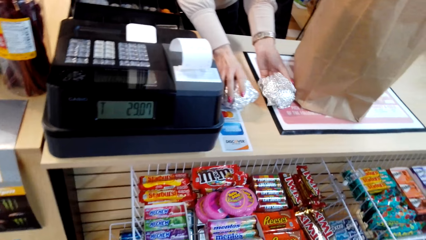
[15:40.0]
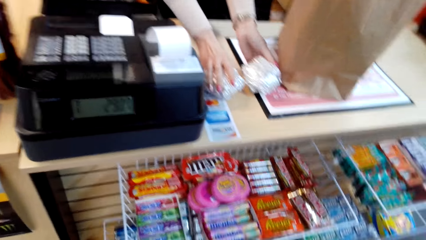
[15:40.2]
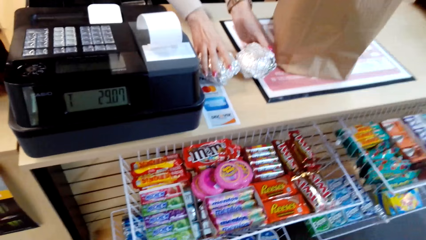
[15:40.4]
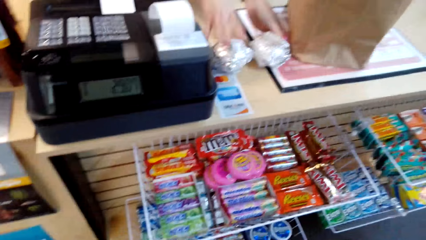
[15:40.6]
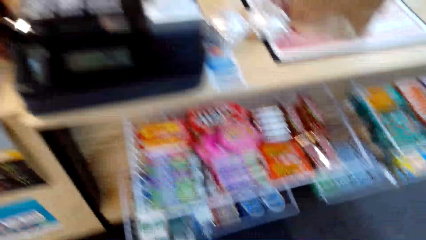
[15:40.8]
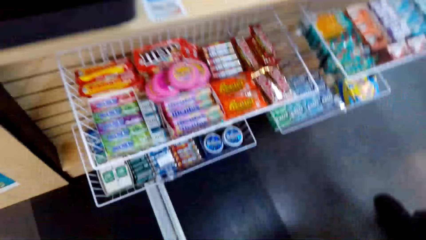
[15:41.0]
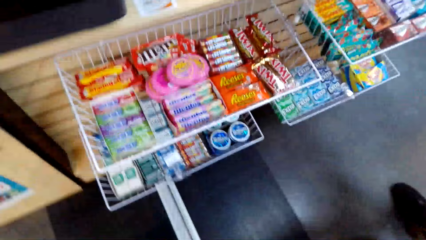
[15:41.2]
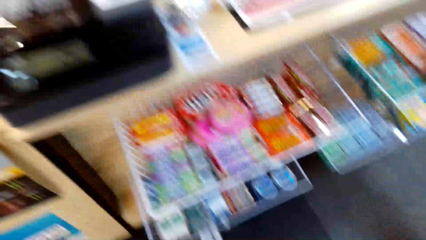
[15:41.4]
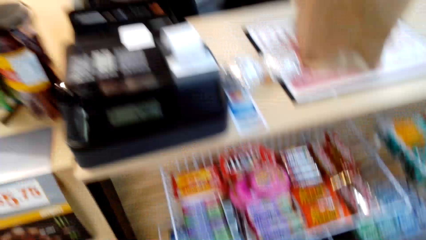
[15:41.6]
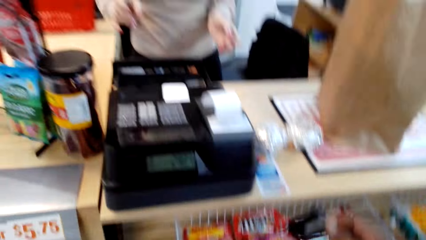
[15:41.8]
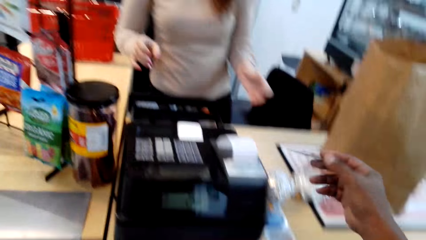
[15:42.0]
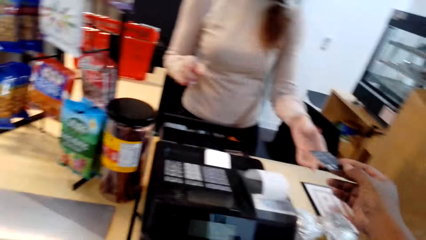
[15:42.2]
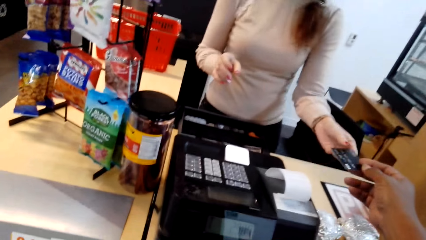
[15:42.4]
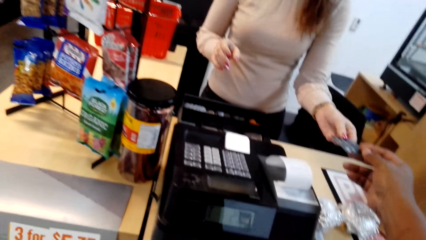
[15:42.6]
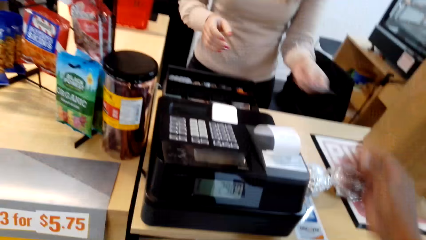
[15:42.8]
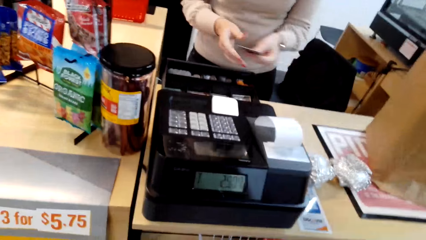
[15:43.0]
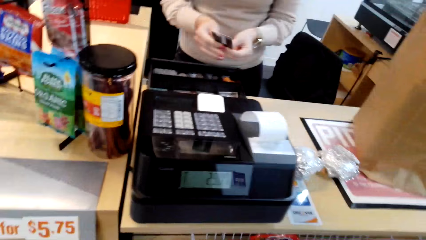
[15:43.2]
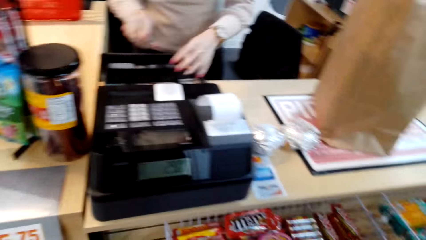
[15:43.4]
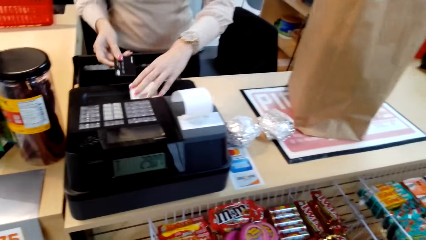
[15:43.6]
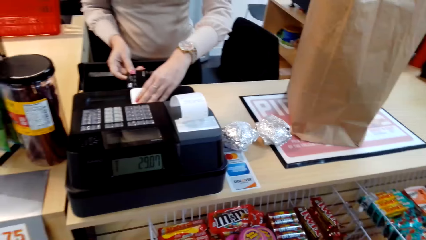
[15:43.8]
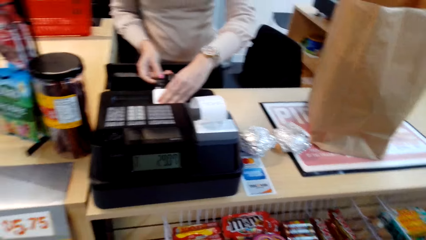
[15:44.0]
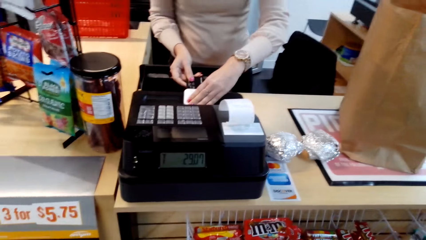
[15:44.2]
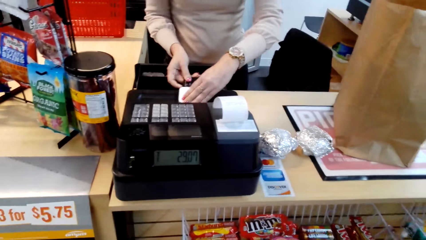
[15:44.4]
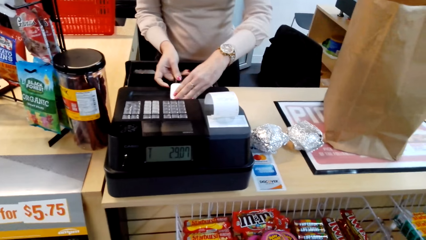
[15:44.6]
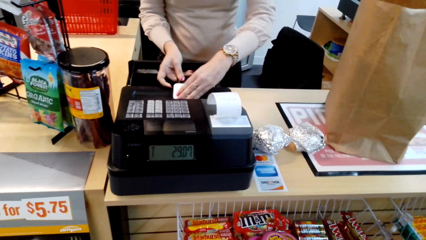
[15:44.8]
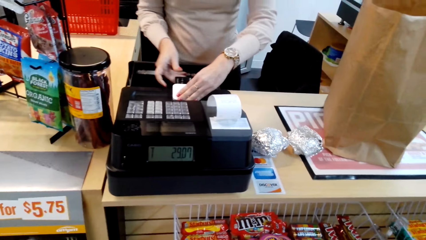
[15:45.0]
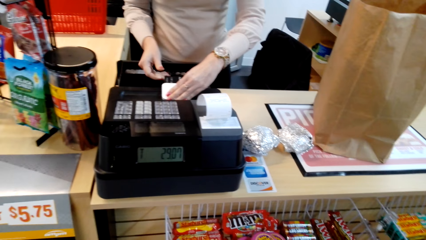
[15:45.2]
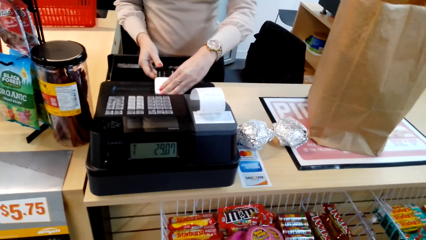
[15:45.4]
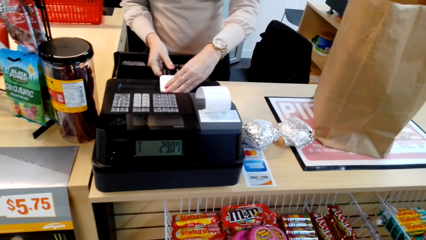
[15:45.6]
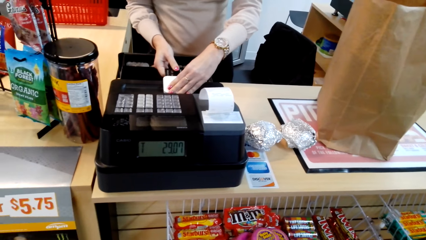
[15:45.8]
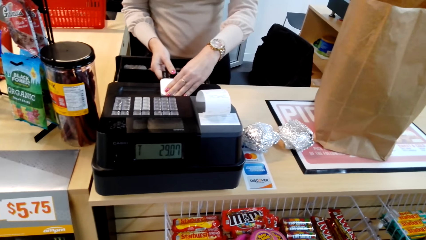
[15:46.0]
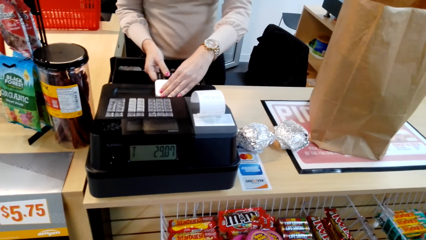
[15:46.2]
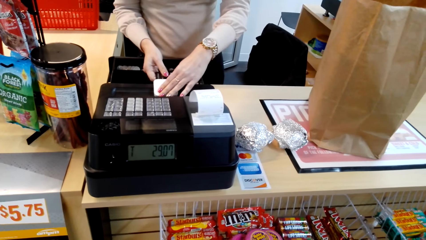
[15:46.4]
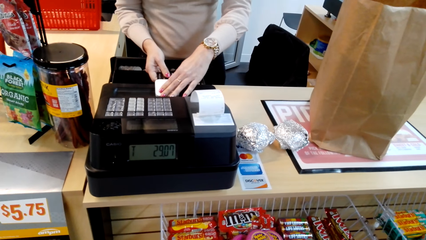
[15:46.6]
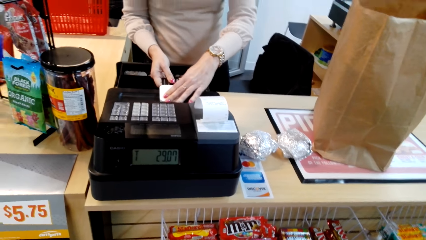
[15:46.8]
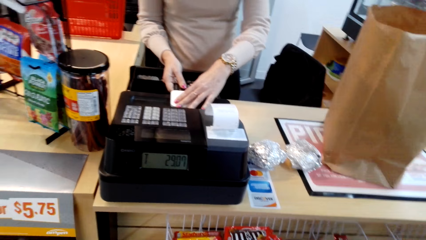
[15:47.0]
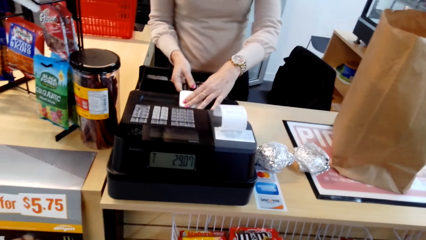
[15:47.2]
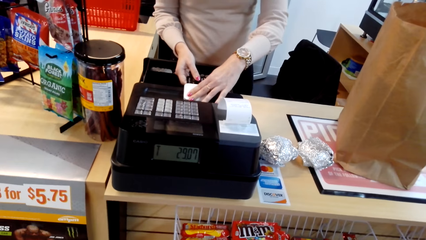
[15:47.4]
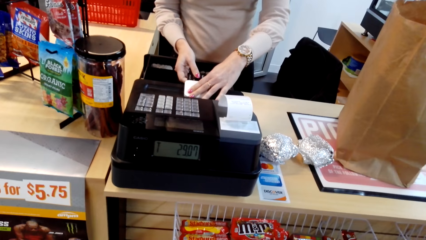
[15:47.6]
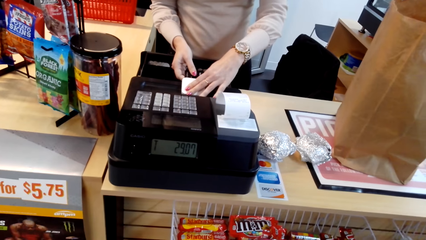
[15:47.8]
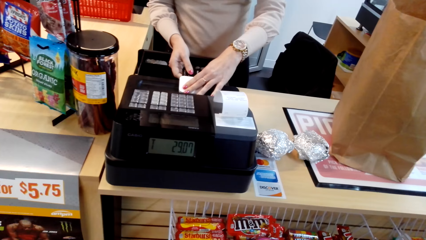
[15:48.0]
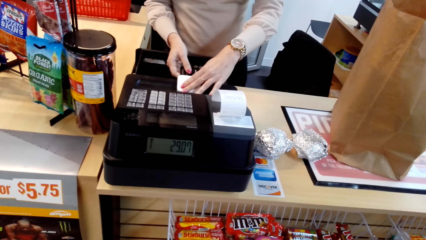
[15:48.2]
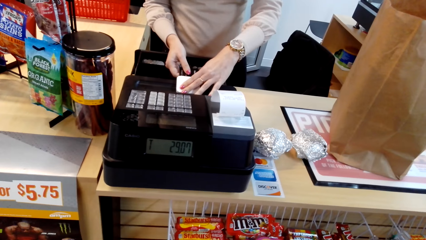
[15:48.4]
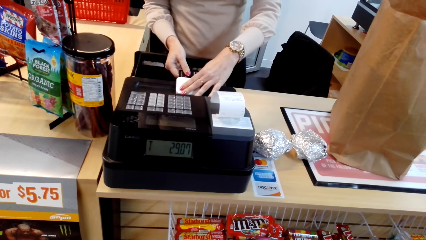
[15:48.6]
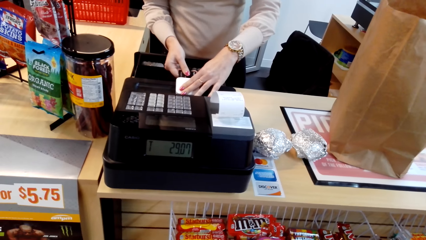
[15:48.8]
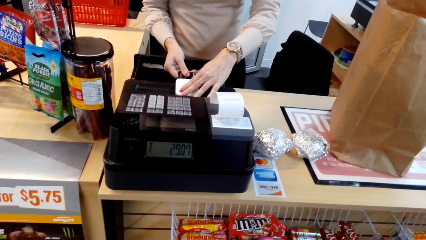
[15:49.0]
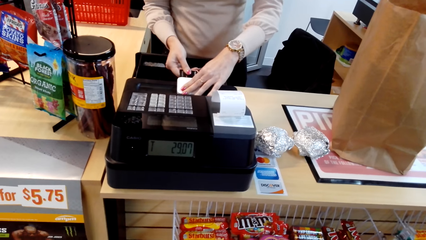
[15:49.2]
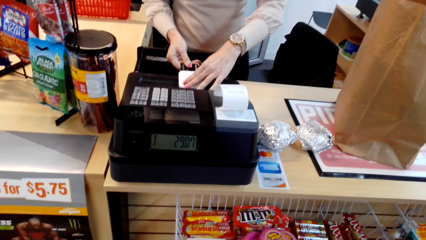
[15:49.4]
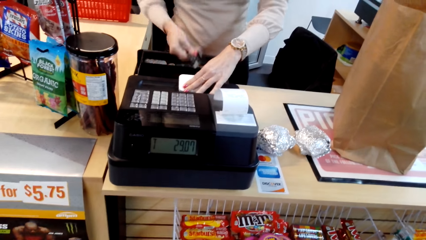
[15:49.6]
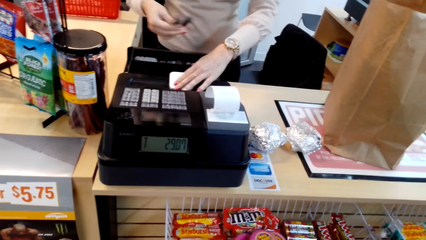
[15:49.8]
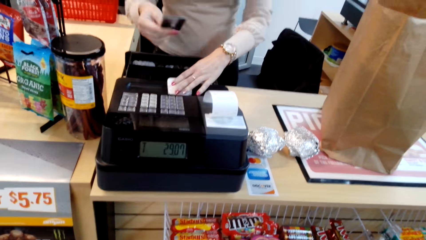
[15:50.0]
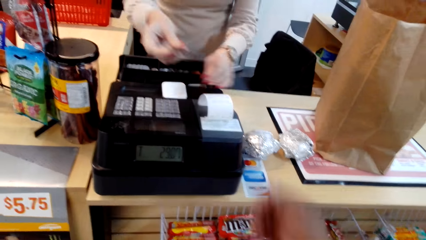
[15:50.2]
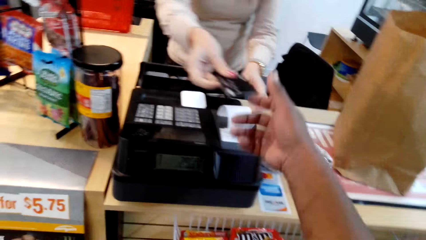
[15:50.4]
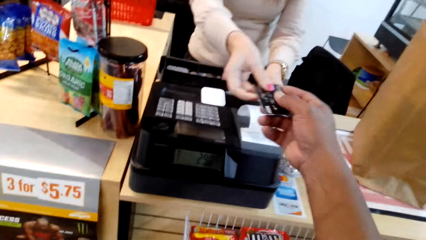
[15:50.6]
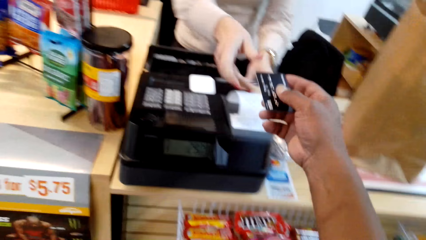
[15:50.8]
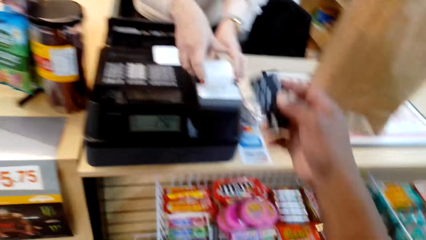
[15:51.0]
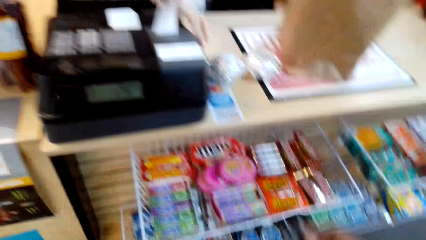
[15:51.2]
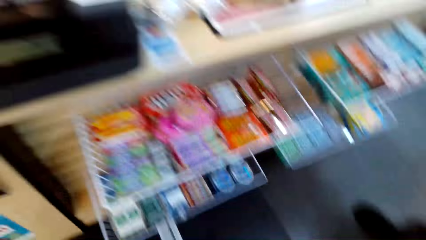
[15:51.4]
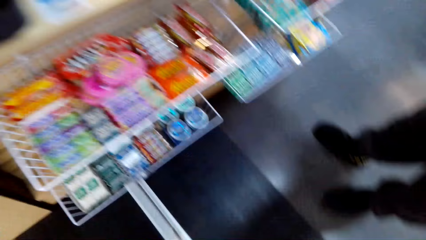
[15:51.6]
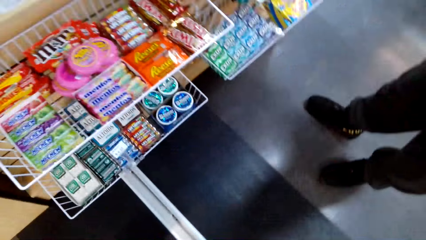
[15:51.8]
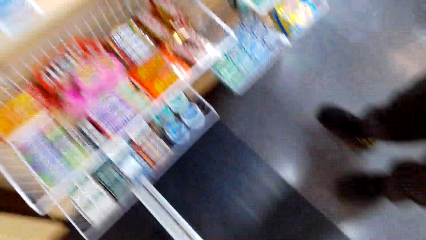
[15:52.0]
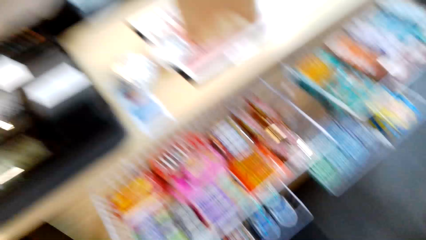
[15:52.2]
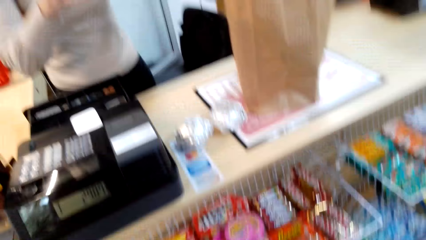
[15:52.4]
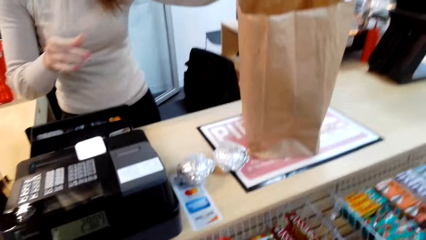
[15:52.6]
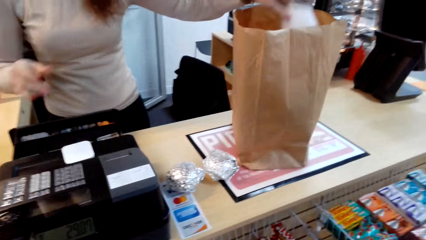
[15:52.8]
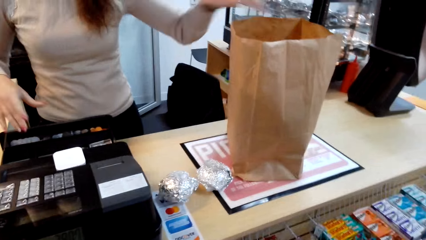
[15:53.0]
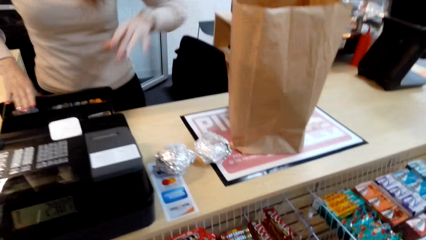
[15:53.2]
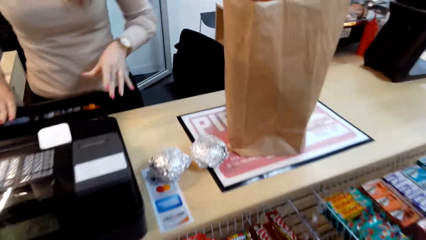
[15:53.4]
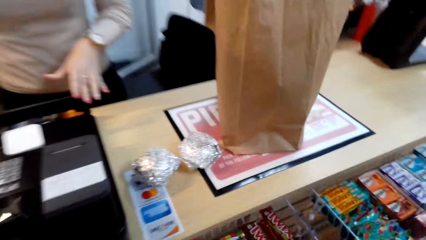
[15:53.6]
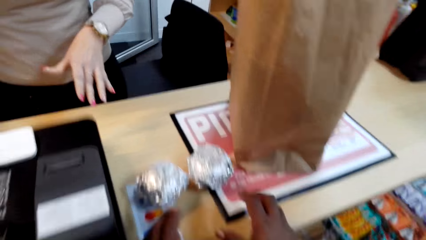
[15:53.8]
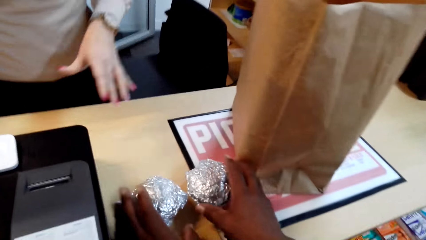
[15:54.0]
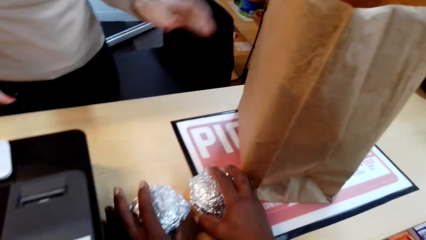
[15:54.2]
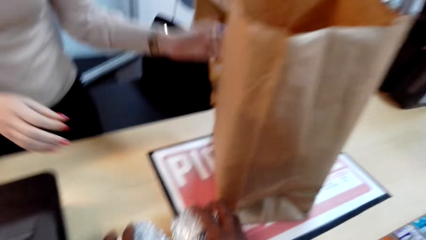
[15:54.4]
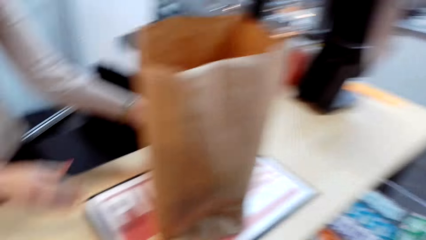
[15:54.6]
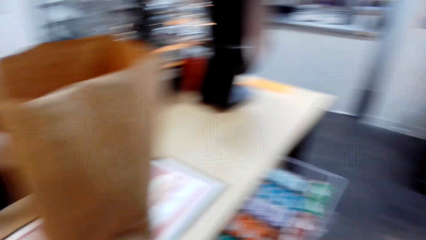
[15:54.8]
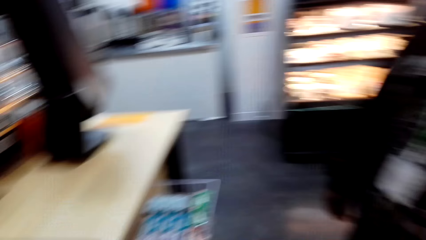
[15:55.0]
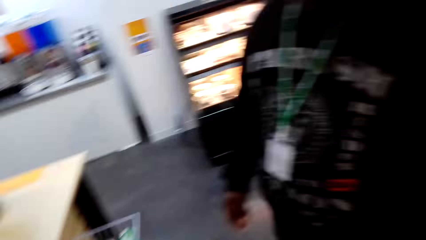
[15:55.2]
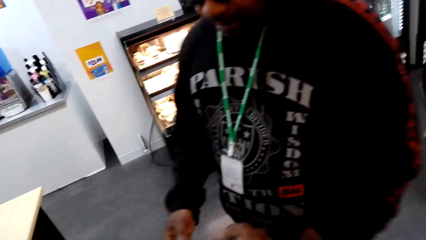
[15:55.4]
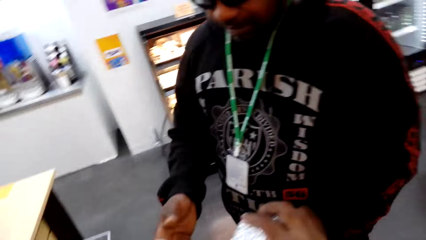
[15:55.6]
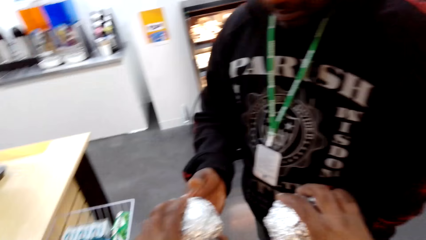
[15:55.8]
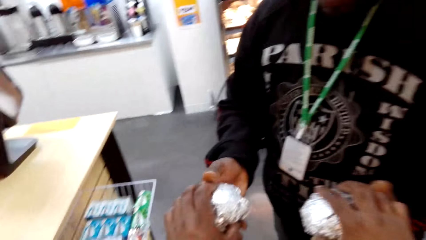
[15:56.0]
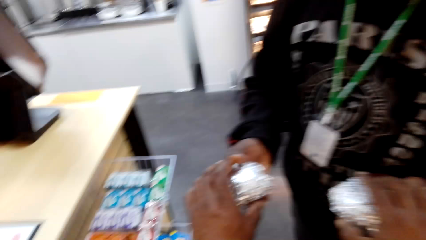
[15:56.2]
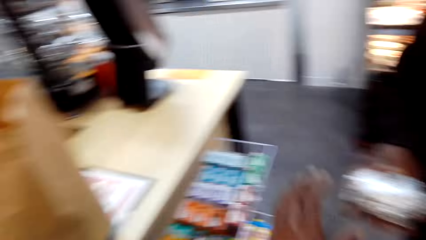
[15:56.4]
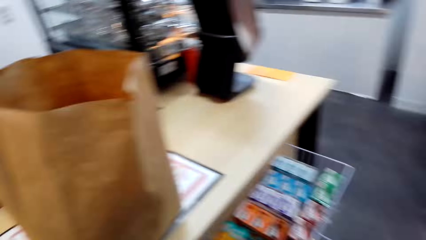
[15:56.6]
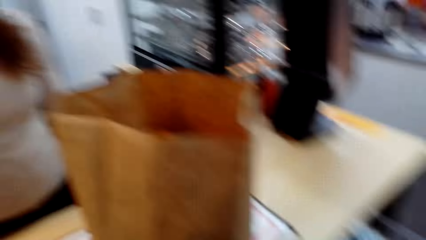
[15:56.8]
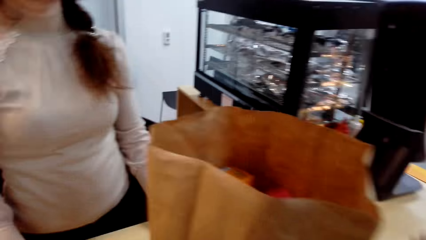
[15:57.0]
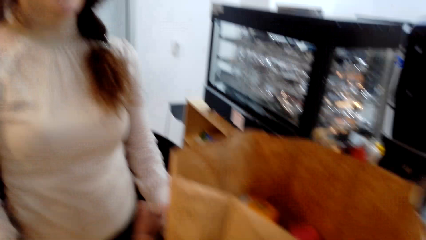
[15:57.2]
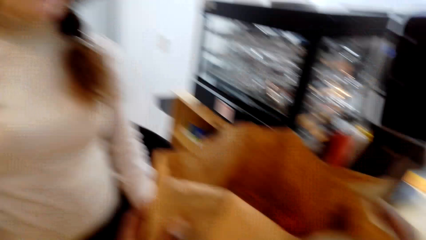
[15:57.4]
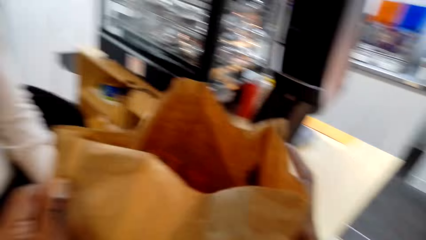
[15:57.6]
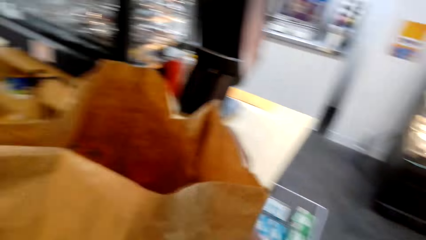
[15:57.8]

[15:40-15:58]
The woman drops burgers on the counter. The camera wearer looks around. He gives the woman his credit card. The woman swipes the credit card. The camera wearer looks around. The woman gives the credit card to the camera wearer. The camera wearer takes the credit card from the woman. He picks the burgers on the counter. He hands a man the burgers.
